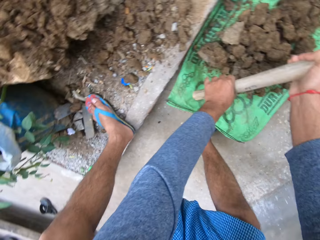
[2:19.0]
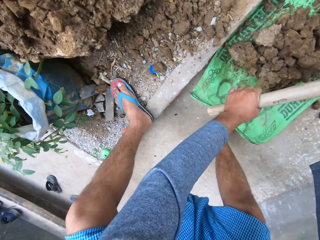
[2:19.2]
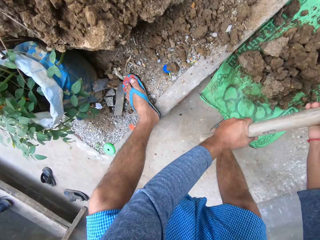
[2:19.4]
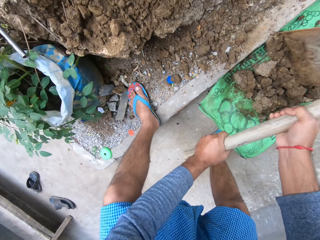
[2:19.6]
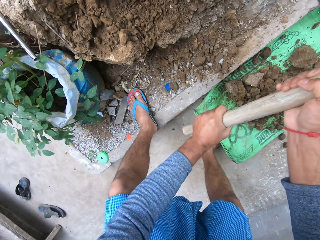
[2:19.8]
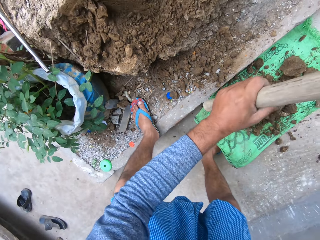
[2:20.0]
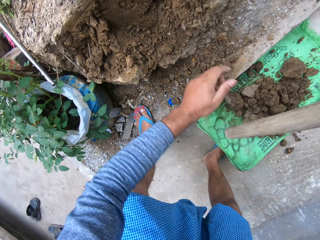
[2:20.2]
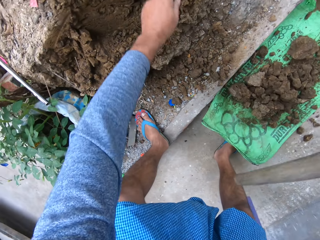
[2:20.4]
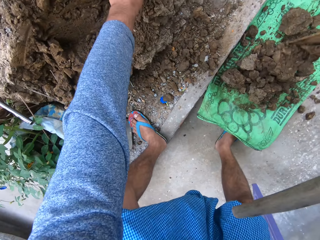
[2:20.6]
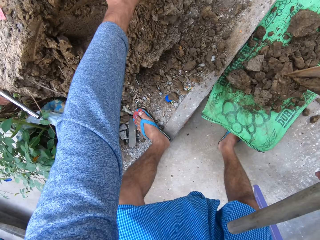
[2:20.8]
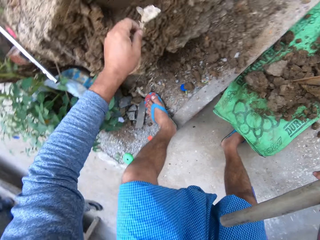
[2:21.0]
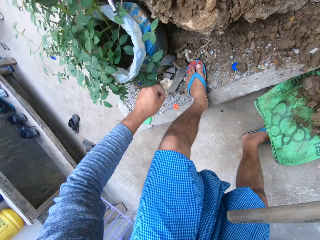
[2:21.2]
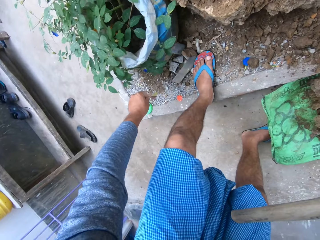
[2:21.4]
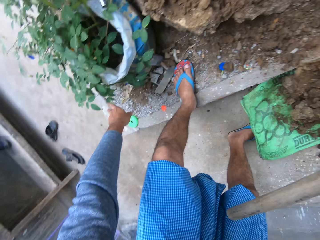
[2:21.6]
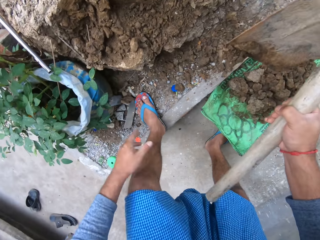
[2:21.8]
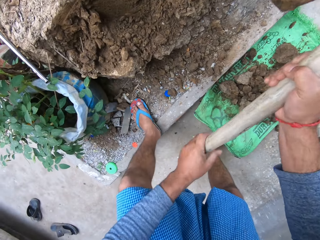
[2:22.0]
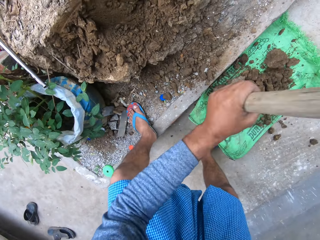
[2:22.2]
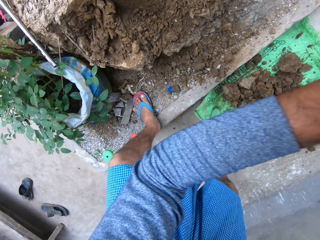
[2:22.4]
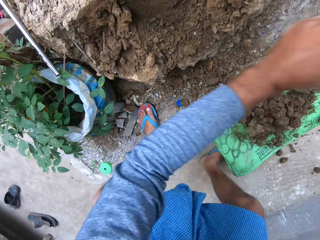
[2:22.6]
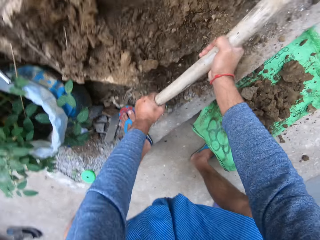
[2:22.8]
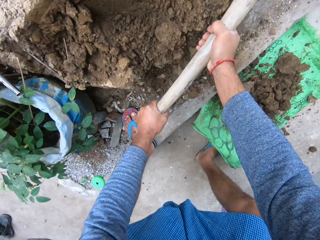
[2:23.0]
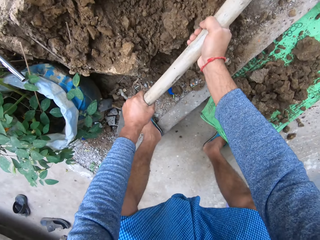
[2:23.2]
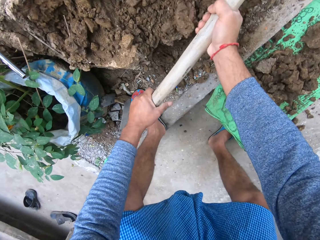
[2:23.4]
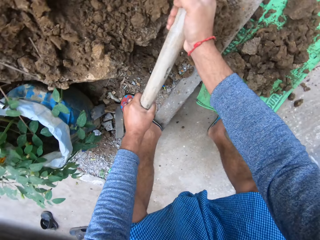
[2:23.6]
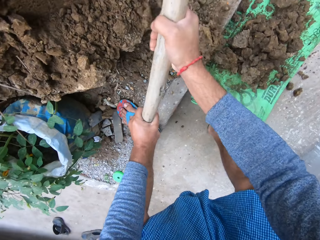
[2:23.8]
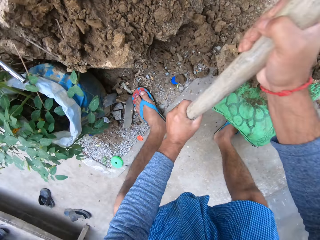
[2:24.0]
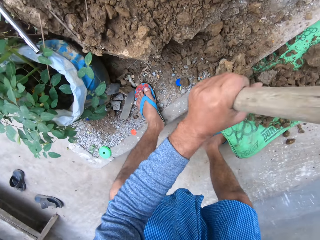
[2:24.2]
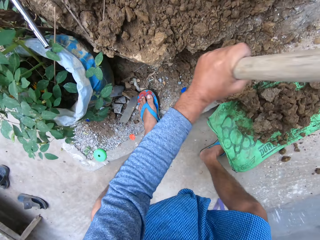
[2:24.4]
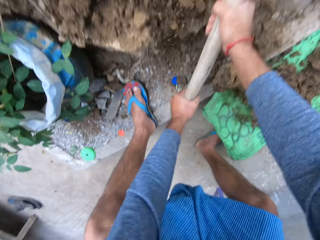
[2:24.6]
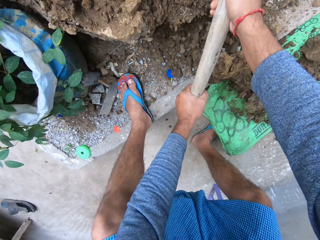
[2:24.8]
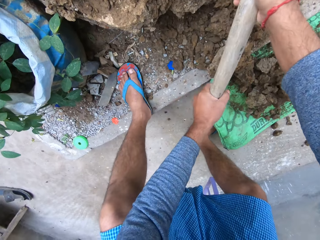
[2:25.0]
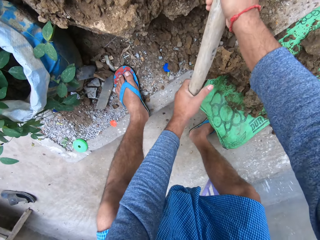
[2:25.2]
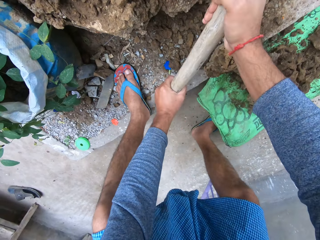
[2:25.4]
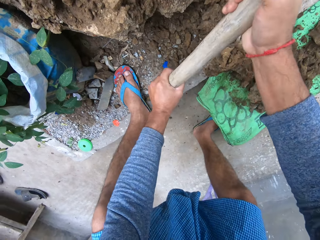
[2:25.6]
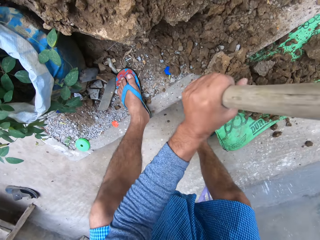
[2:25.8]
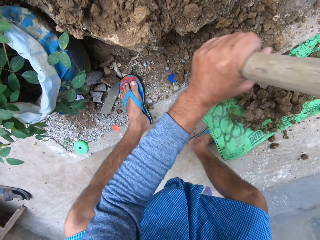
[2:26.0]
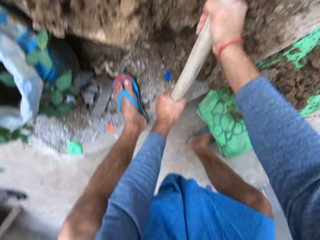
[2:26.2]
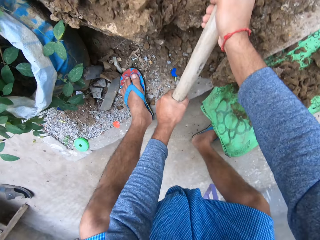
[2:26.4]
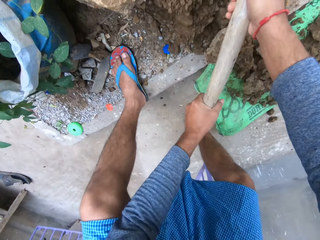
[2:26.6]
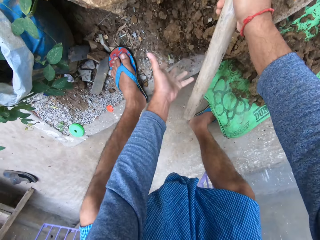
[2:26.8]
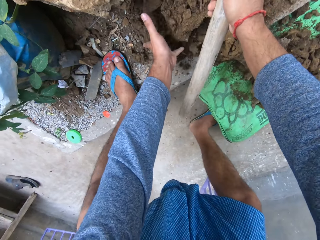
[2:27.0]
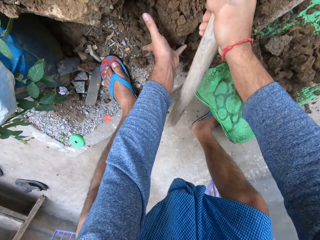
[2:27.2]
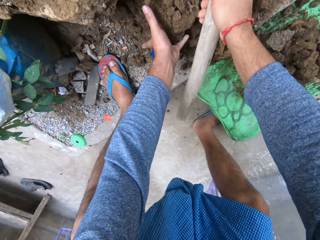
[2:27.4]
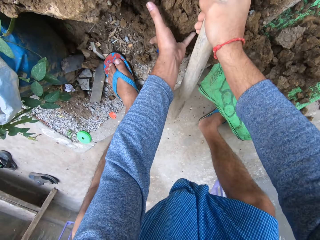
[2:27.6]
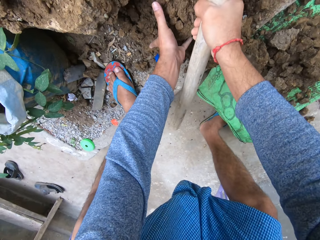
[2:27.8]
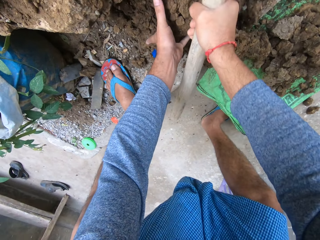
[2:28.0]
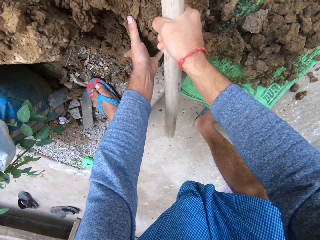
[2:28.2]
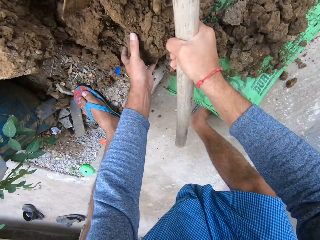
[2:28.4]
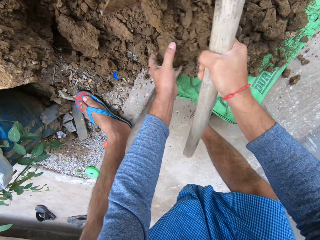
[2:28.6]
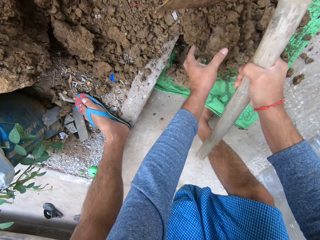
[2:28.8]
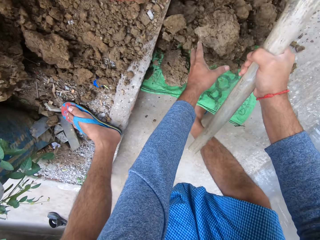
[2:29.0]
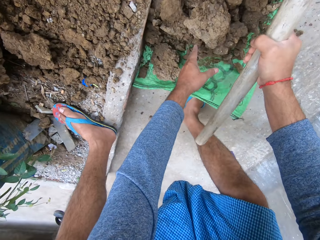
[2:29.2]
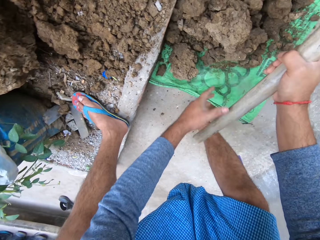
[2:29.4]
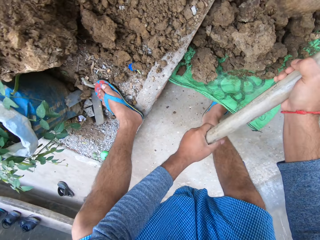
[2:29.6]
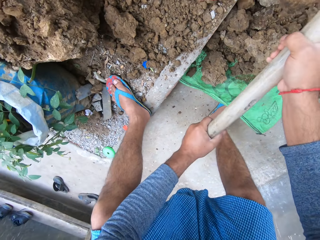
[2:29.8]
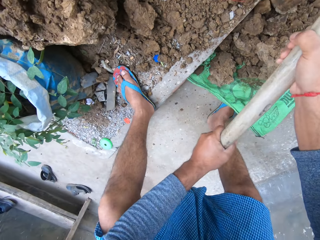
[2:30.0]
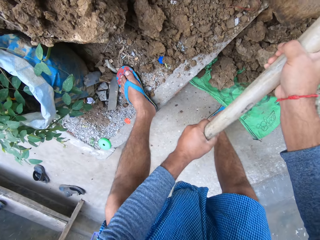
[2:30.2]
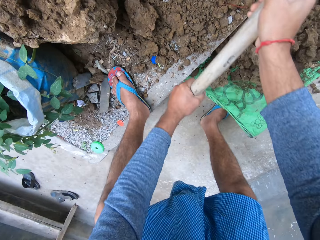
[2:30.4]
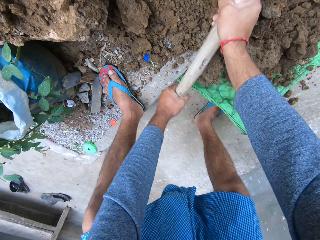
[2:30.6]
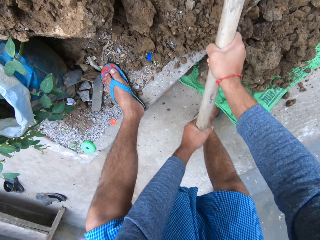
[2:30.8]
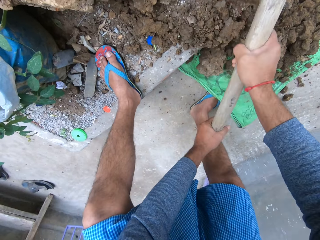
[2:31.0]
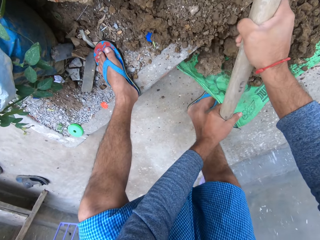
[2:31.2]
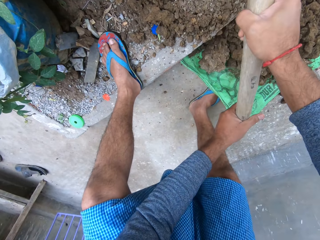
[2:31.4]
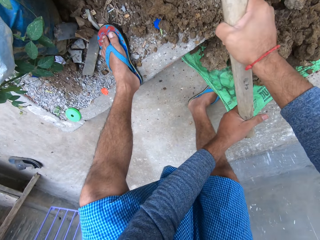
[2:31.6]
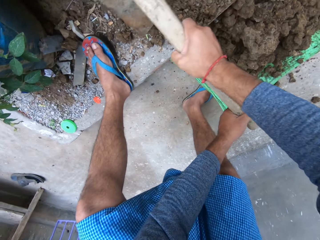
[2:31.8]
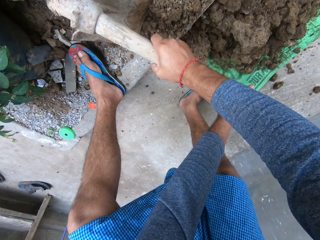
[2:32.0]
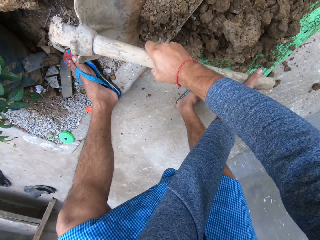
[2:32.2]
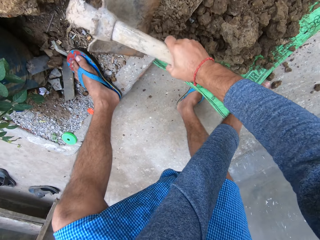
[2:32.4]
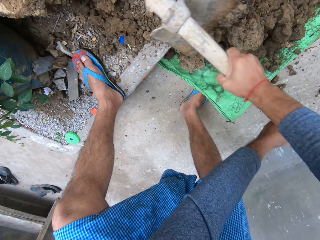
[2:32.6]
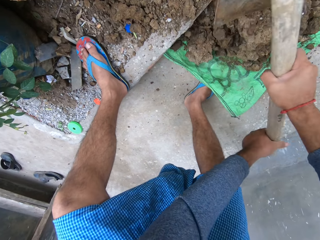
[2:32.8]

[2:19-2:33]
The camera wearer picks up a paper and throws it to the side. They dig the ground with a hoe. They collect the soil on the sack.

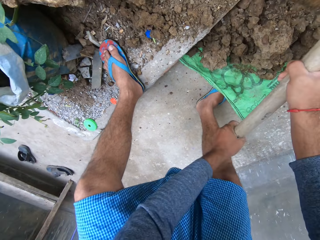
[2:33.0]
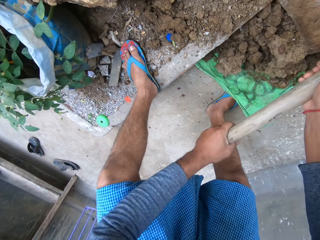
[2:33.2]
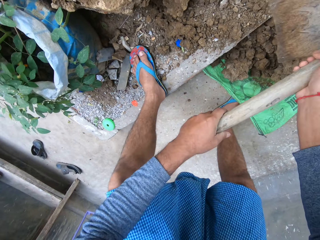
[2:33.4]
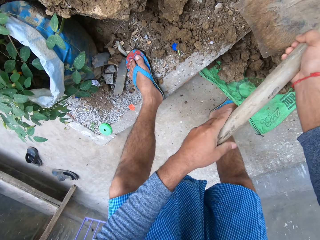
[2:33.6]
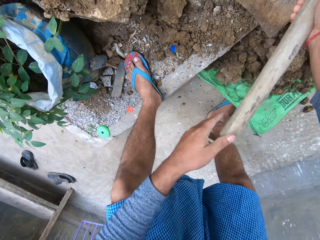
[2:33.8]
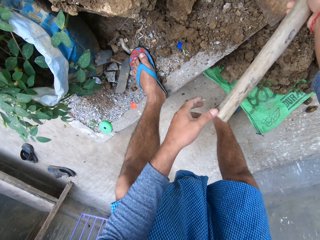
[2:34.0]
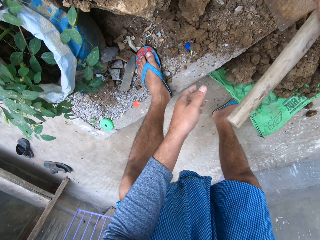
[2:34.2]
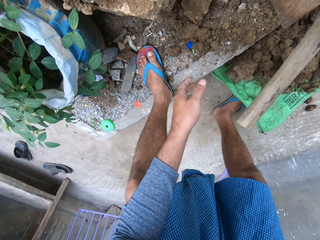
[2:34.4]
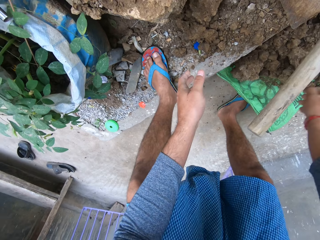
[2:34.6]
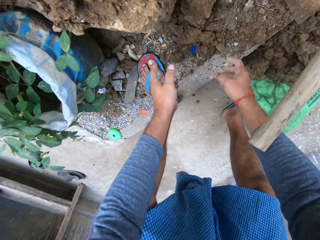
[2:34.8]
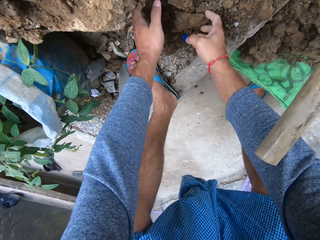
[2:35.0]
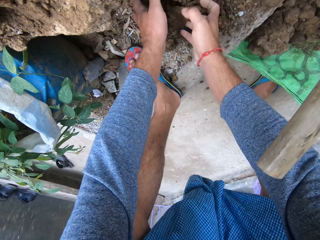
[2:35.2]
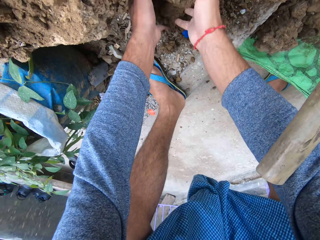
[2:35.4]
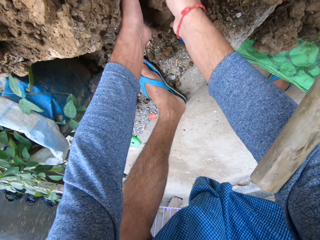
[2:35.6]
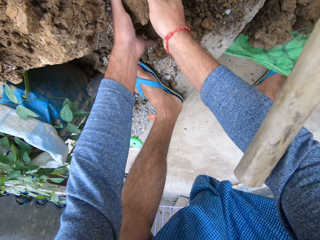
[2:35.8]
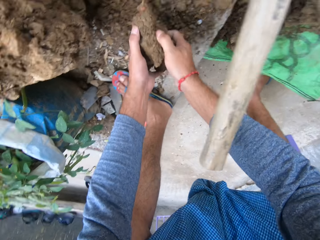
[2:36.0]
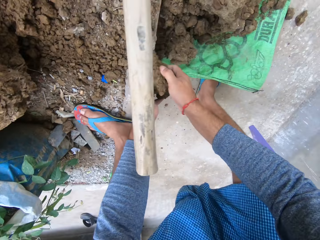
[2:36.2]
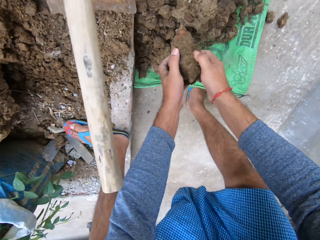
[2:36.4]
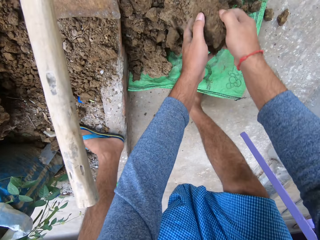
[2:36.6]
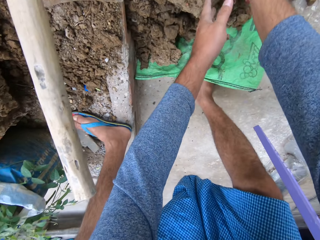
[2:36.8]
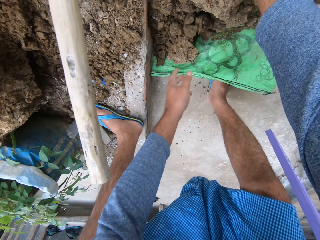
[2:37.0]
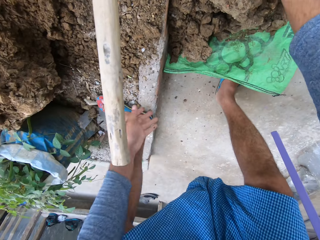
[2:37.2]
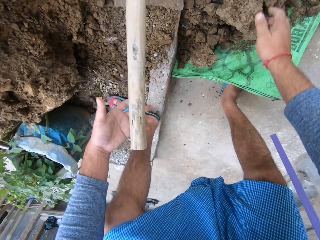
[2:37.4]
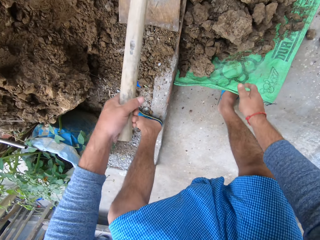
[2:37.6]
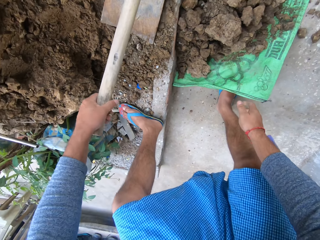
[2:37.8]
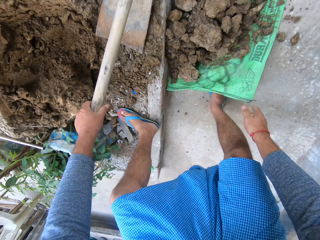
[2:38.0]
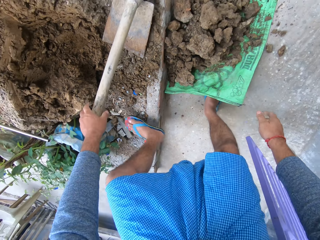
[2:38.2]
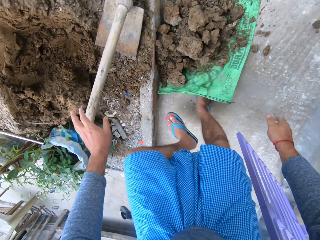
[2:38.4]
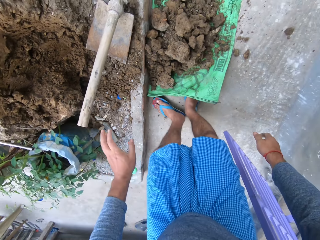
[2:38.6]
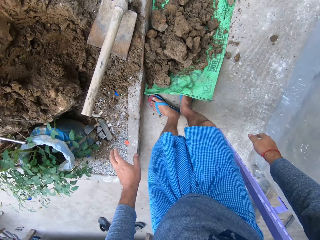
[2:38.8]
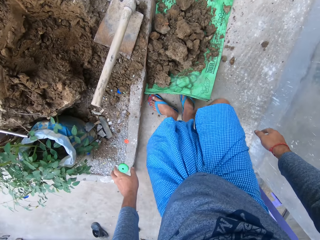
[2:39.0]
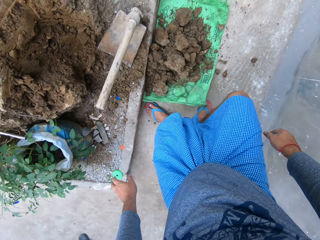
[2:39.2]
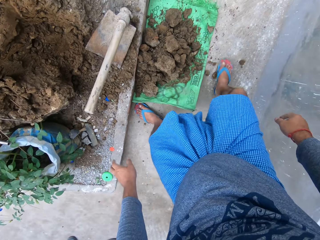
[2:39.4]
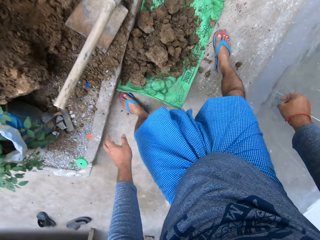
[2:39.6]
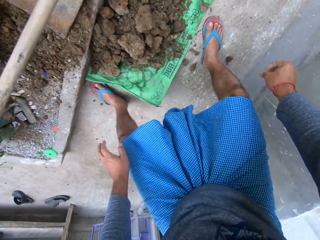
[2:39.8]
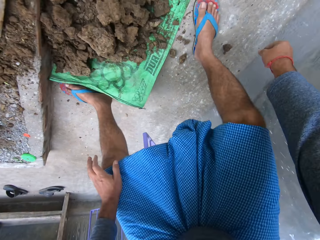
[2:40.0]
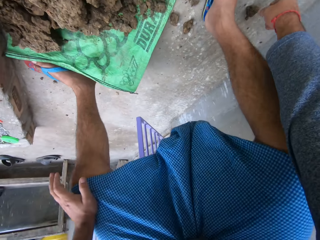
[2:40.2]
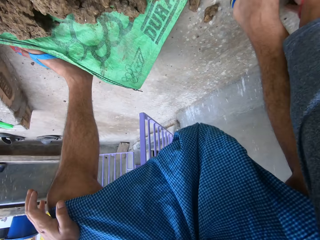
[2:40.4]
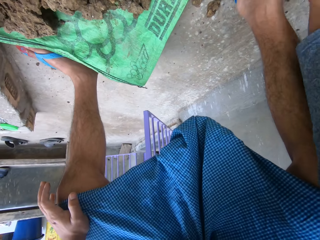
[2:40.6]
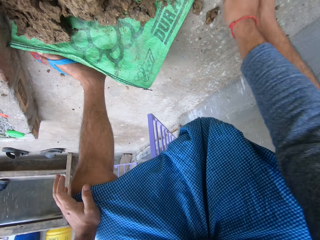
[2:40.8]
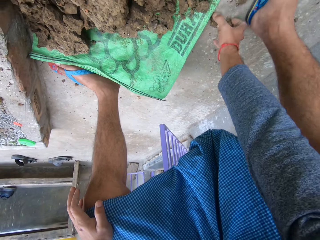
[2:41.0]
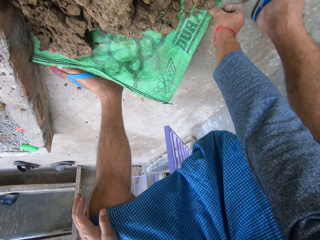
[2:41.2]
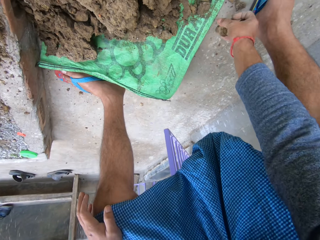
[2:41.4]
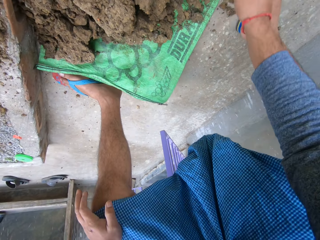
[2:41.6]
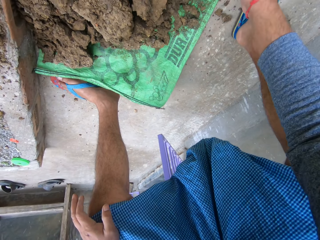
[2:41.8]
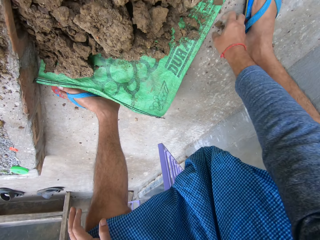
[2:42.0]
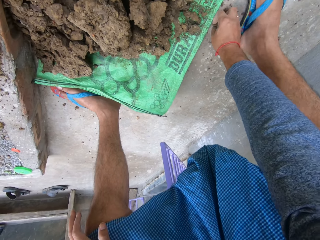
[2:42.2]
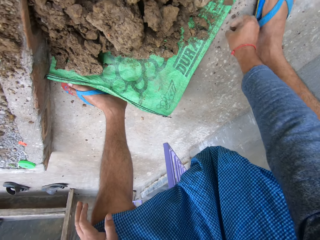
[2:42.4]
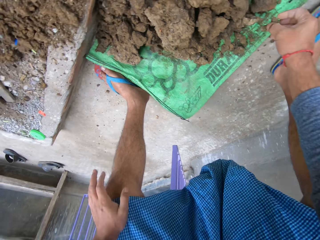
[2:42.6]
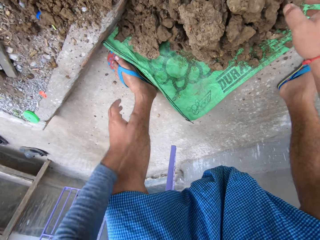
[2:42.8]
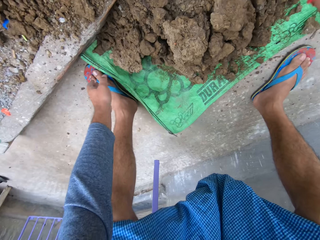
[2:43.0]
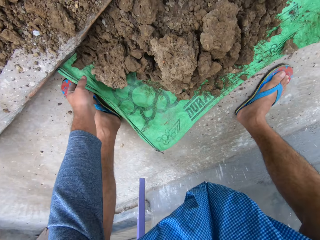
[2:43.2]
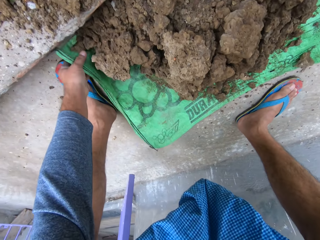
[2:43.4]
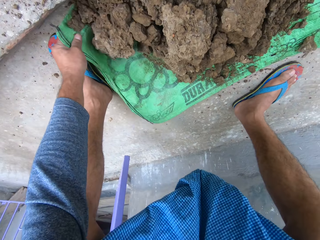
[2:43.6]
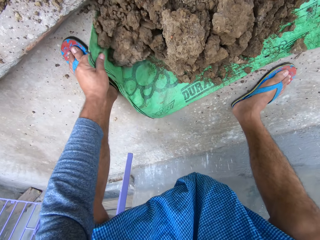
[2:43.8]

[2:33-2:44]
The camera wearer packs the soil onto the sack. They move the hoe. They collect the soil on the sack.
